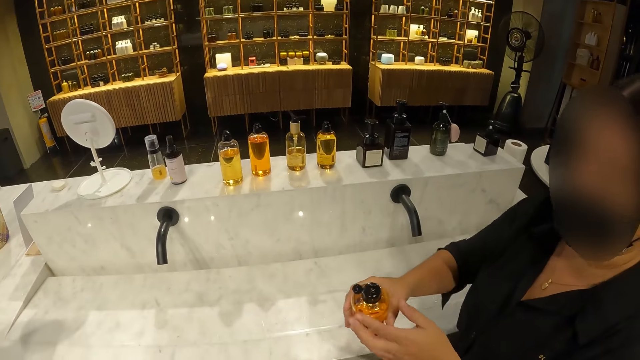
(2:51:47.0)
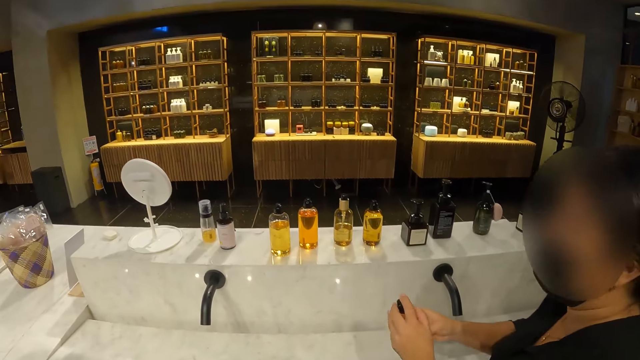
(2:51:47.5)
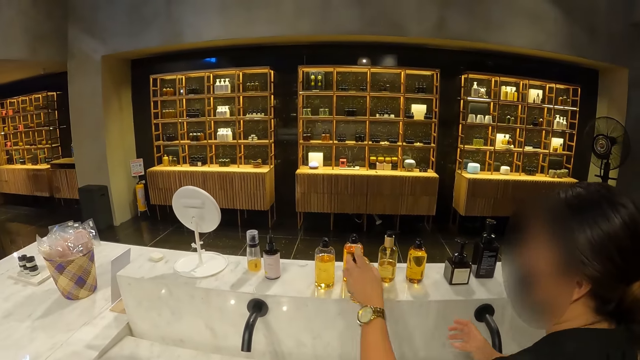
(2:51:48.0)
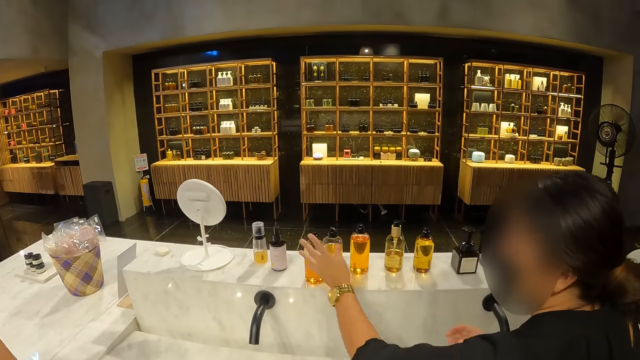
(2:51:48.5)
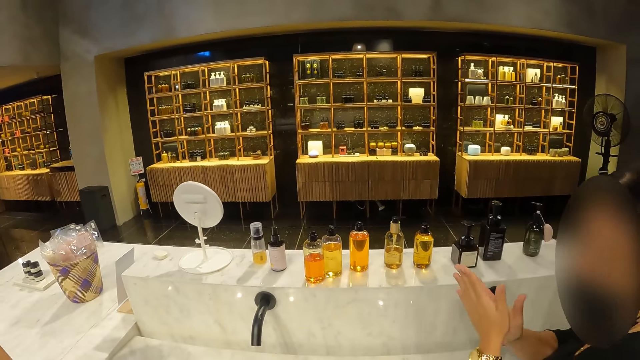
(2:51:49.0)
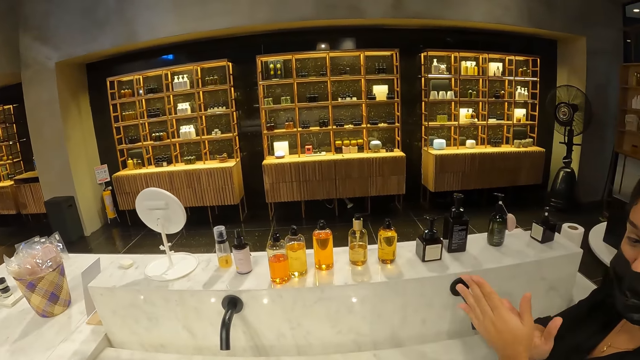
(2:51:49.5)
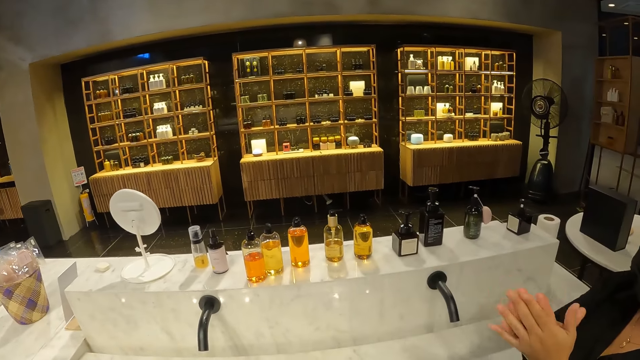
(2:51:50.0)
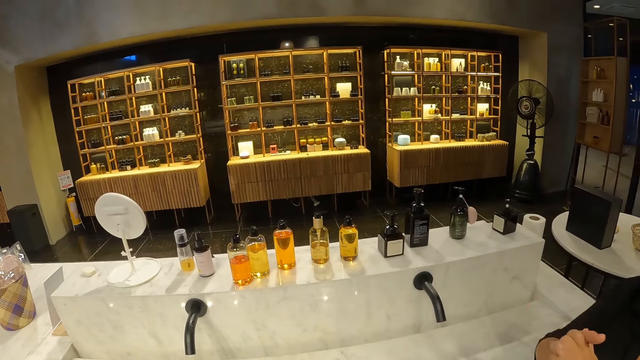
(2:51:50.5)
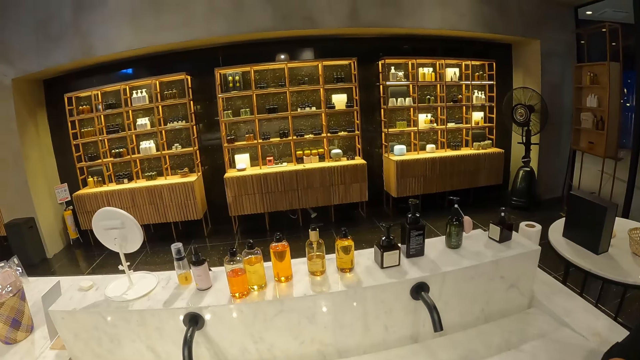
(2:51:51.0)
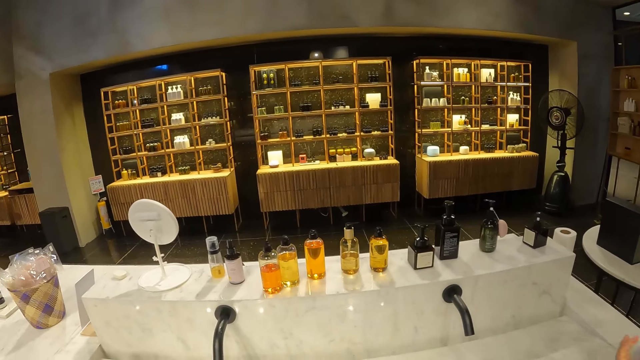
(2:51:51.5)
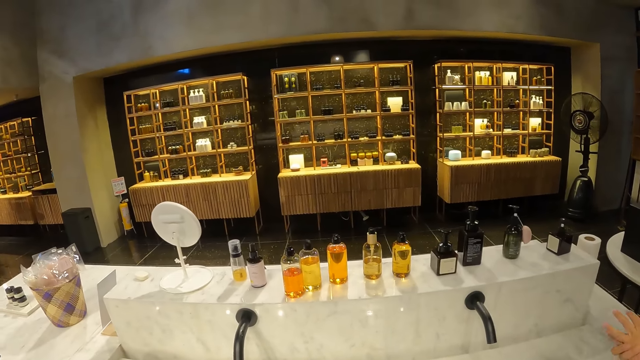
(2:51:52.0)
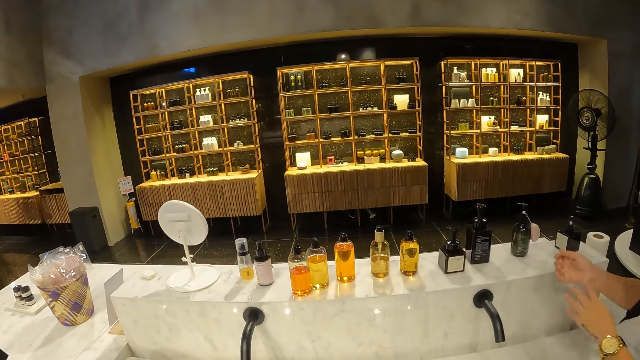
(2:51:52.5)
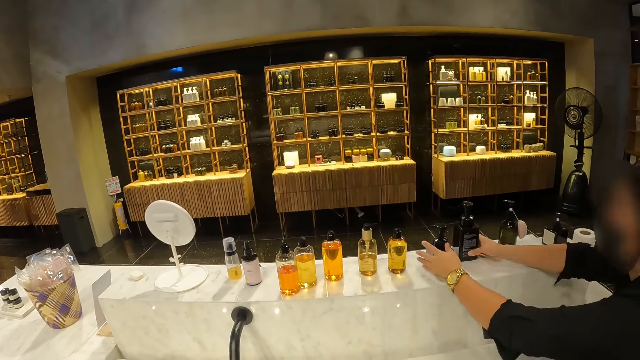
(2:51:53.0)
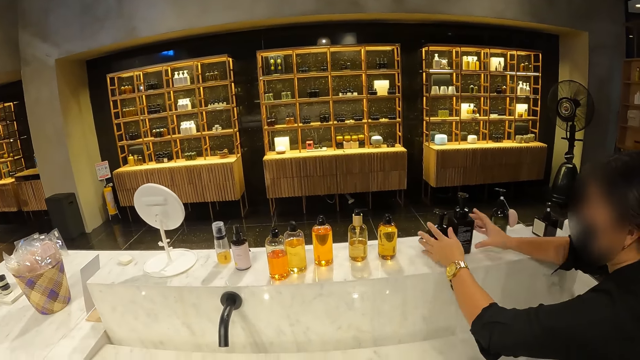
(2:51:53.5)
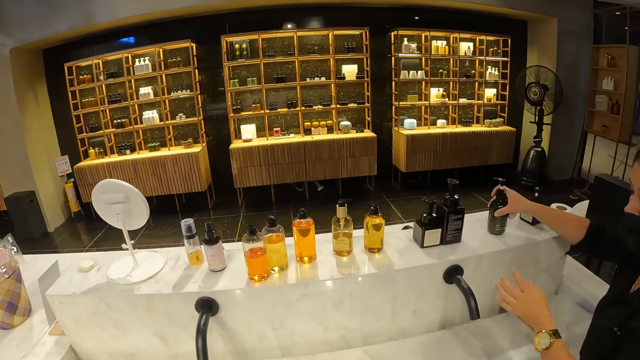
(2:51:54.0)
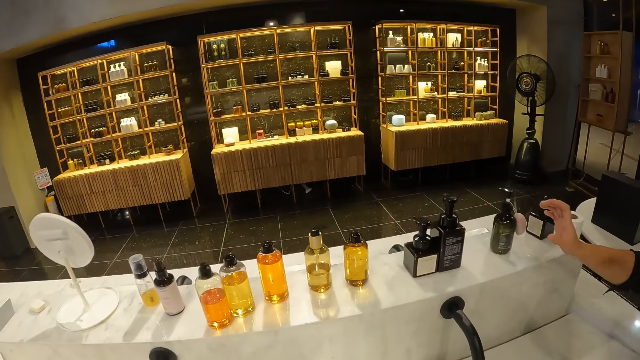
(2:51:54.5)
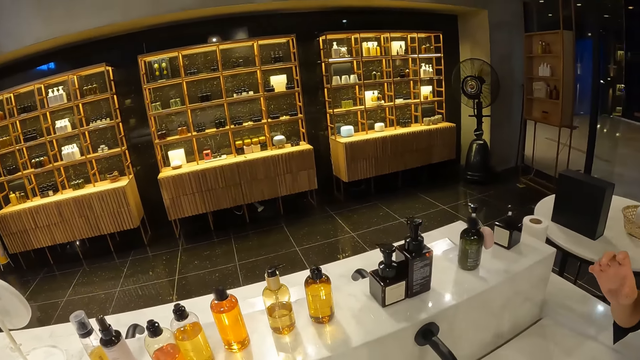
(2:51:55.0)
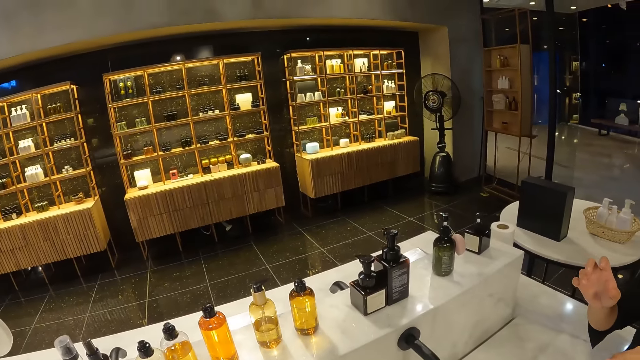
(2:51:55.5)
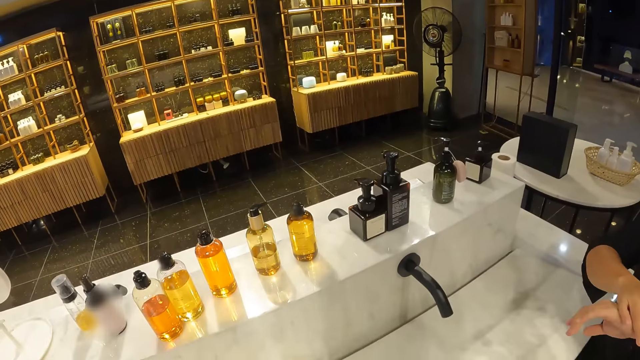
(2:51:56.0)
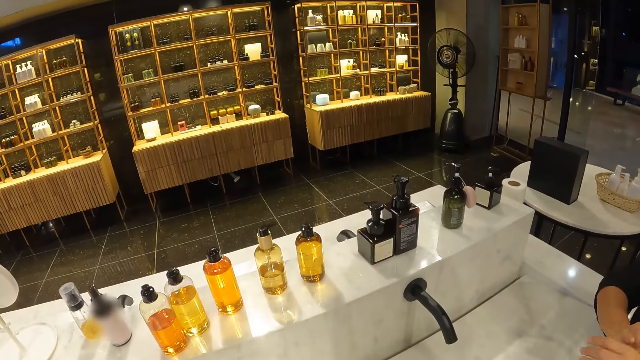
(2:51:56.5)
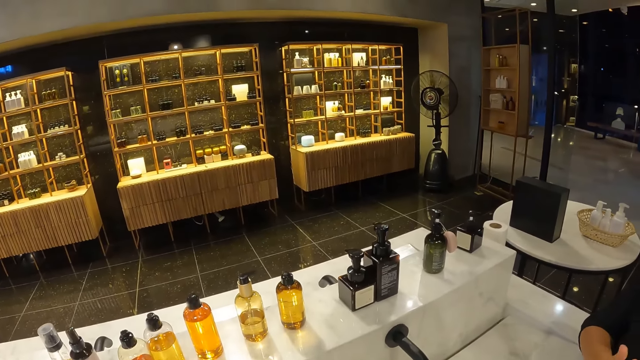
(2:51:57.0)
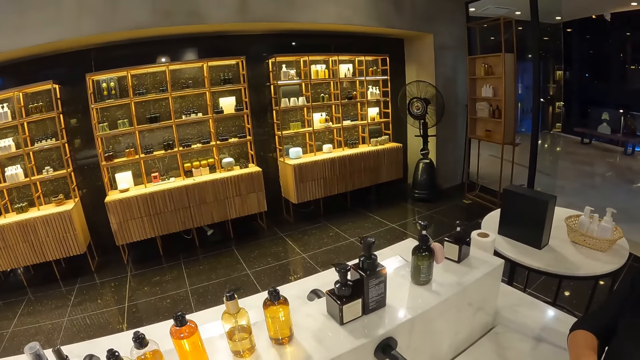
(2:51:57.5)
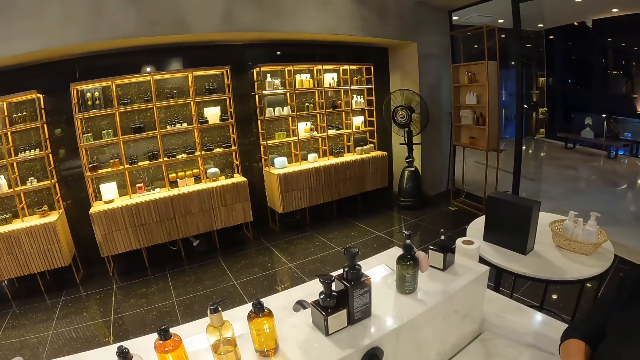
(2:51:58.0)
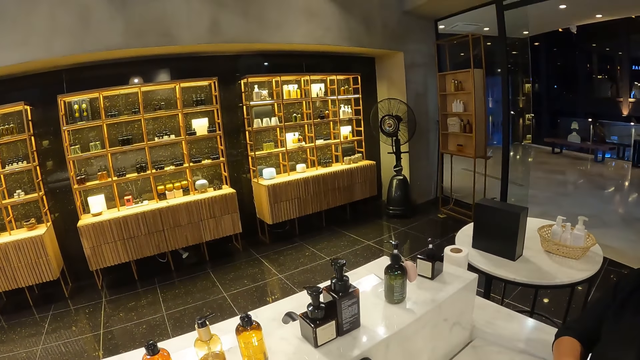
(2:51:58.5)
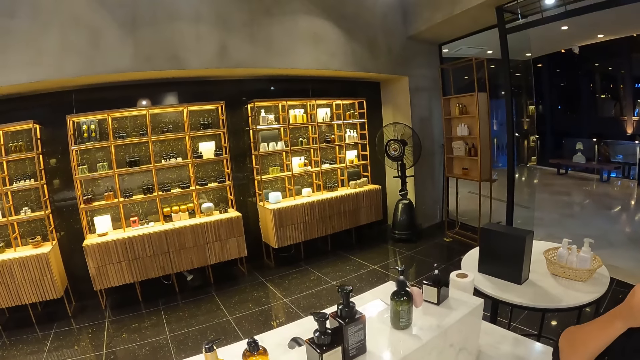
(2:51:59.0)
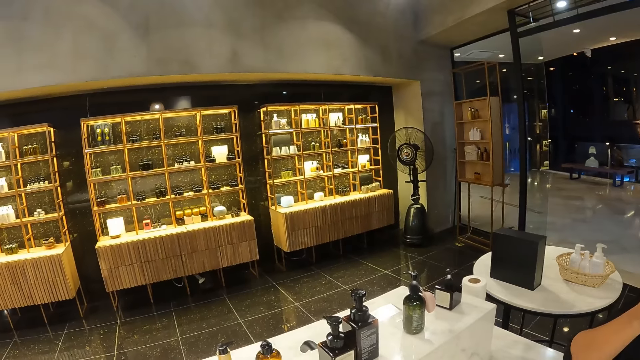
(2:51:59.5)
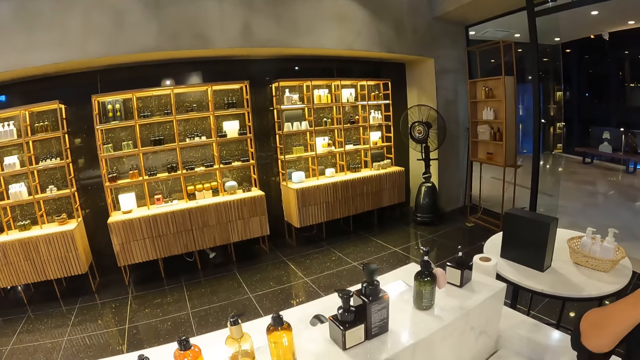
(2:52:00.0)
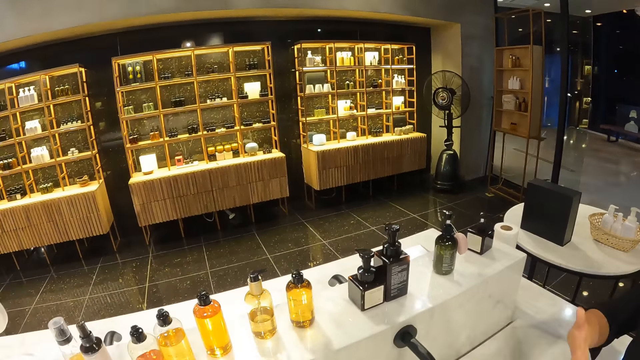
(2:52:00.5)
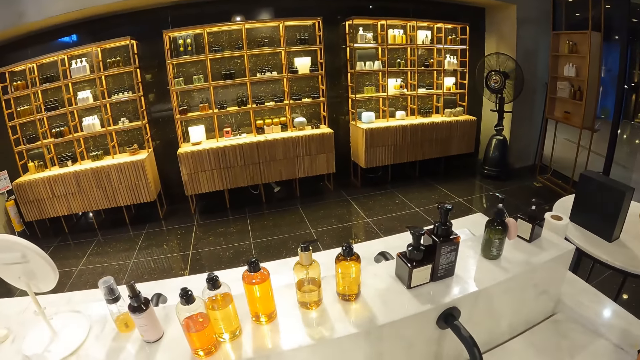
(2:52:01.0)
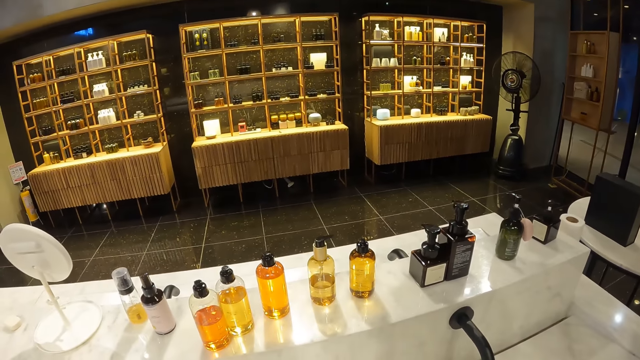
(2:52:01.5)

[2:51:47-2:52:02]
The woman closes the bottle of perfume in her right hand with her left hand. She passes the bottle of perfume from her right hand to her left hand. She drops the bottle of perfume on the slab with her left hand. She rubs her hands against each other. She moves a bottle on the slab with her left hand, and moves a bottle on the slab with her right hand. She collects the bottle. She moves a bottle on the slab with her right hand again. She arranges the bottle. She touches her left hand with her right hand. The camera wearer looks around. The woman touches her face with her left hand.

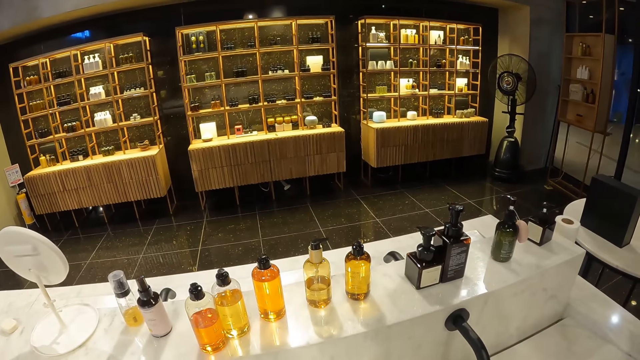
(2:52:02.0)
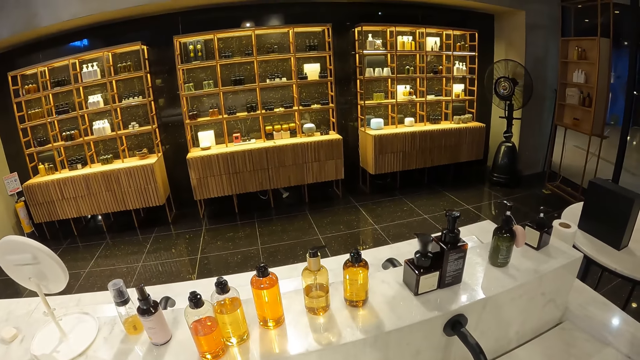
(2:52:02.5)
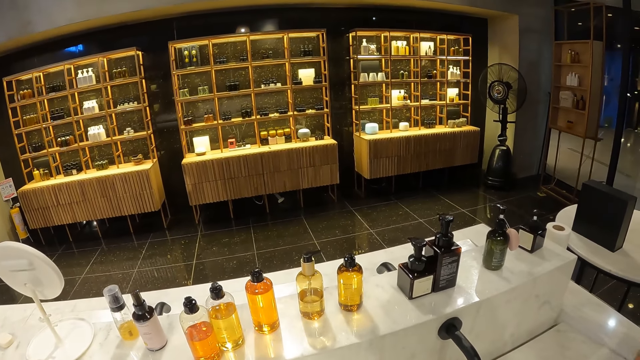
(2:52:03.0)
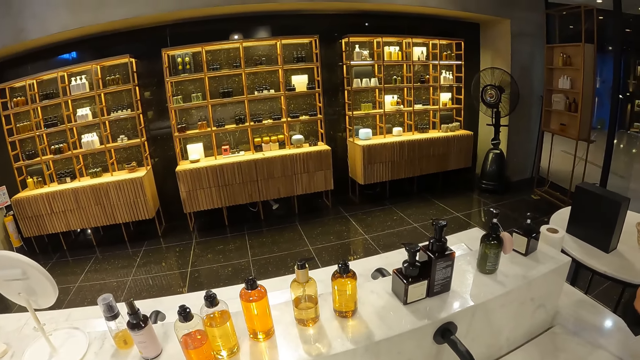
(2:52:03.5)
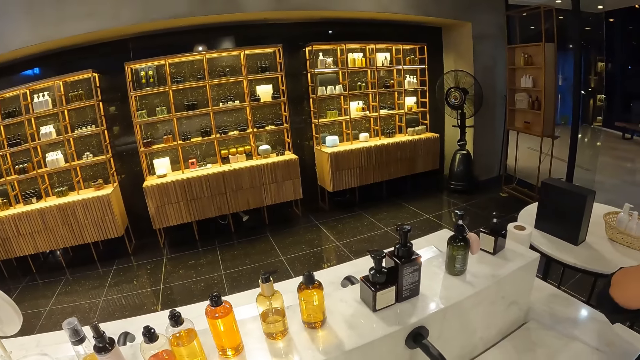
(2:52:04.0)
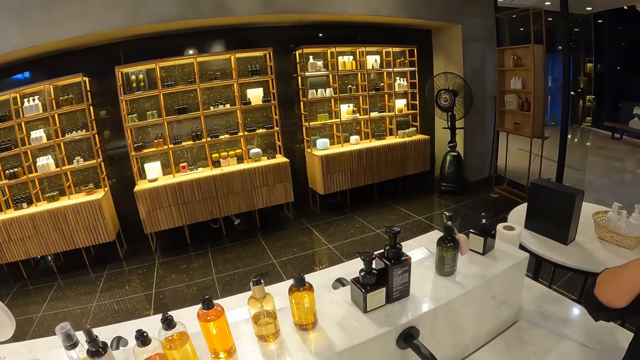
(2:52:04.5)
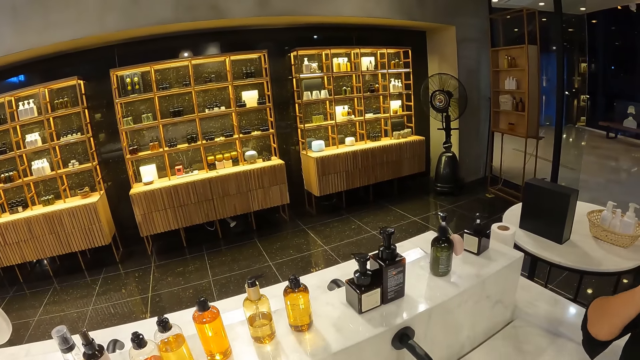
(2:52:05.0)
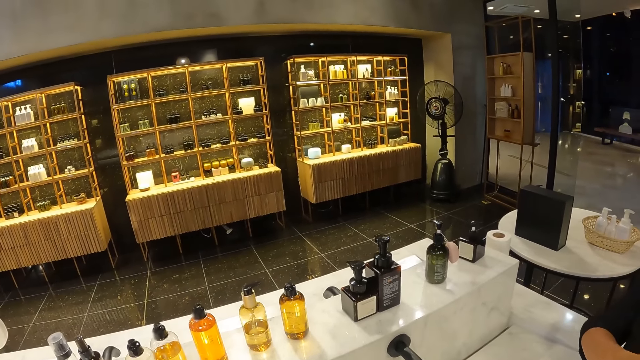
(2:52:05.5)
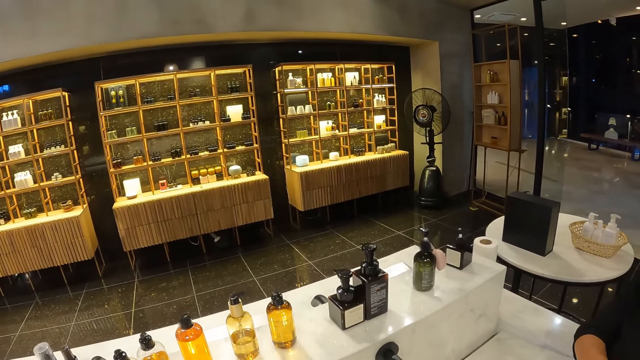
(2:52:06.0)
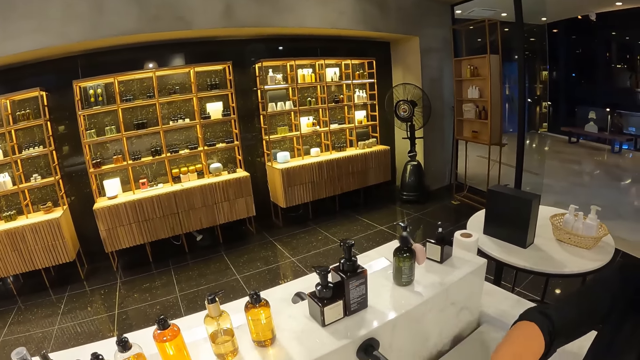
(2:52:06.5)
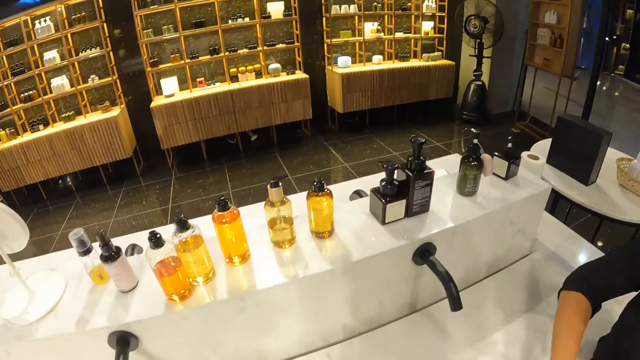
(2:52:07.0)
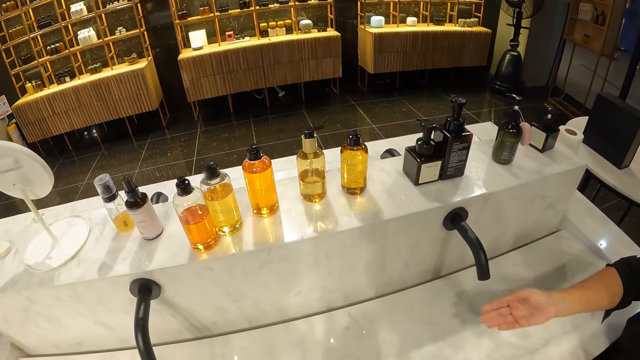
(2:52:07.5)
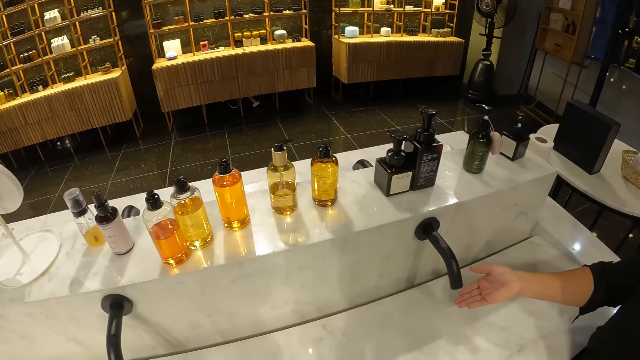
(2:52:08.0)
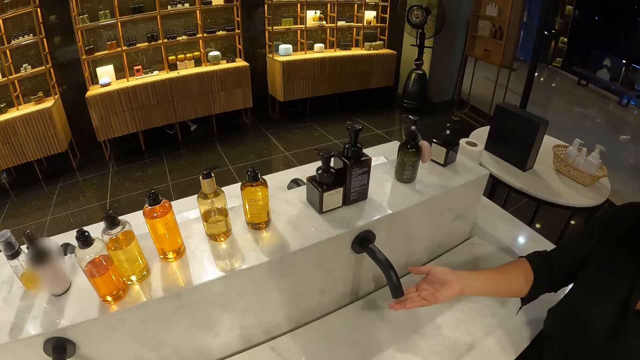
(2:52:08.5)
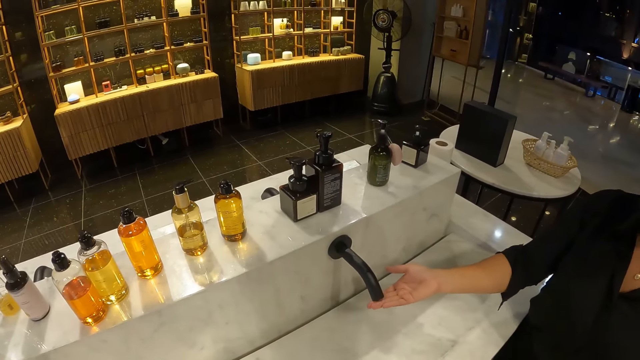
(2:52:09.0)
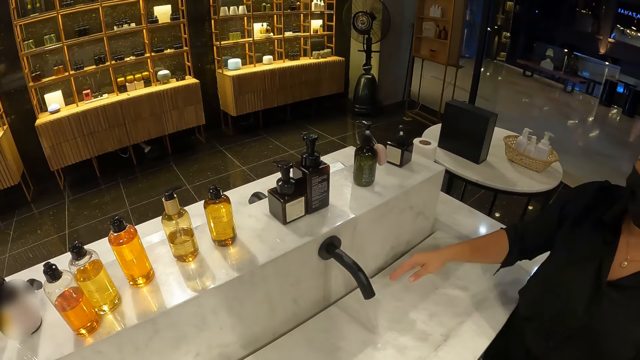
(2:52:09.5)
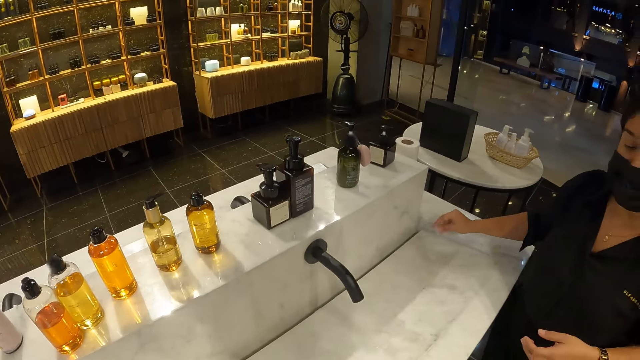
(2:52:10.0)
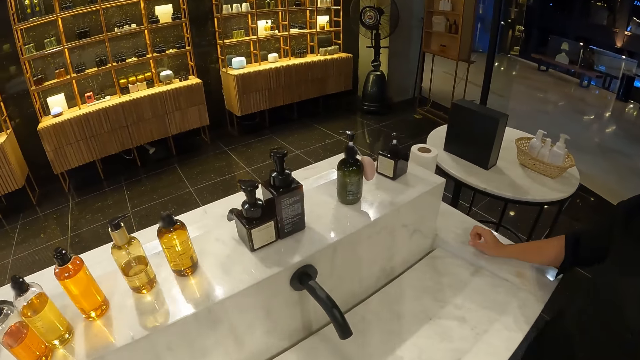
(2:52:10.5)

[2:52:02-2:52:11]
The woman taps a tap nozzle with her right hand. She plays with a water tap.
